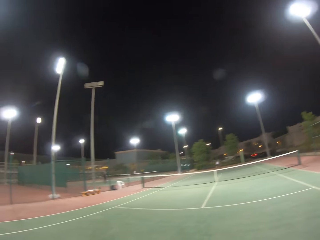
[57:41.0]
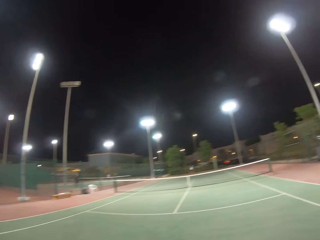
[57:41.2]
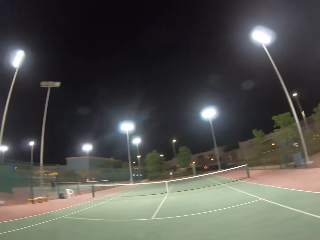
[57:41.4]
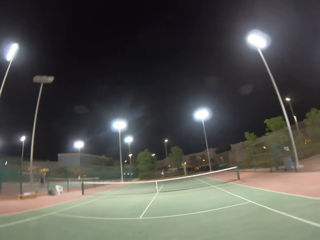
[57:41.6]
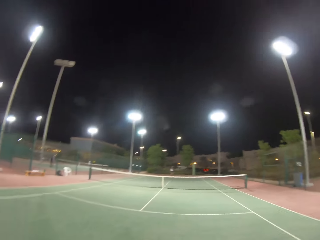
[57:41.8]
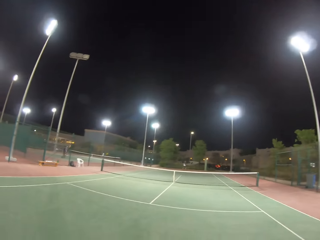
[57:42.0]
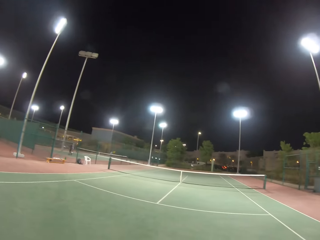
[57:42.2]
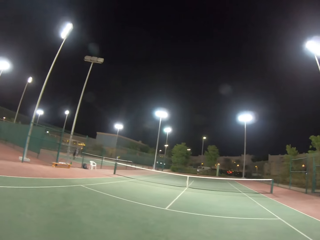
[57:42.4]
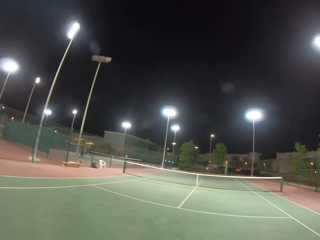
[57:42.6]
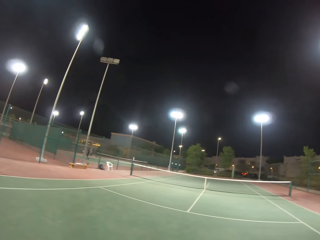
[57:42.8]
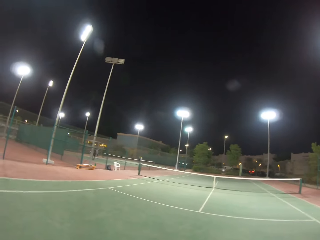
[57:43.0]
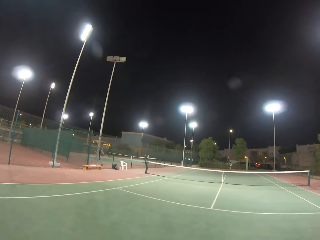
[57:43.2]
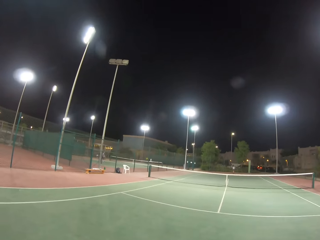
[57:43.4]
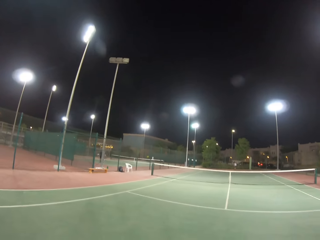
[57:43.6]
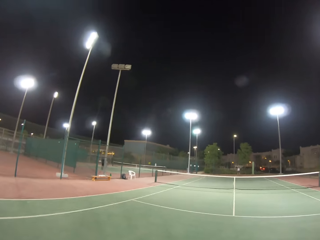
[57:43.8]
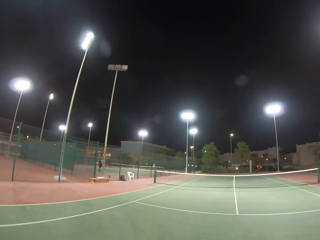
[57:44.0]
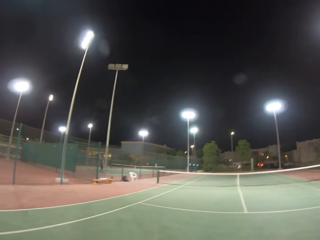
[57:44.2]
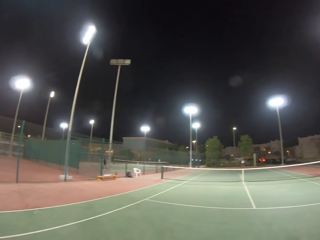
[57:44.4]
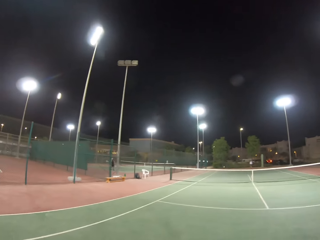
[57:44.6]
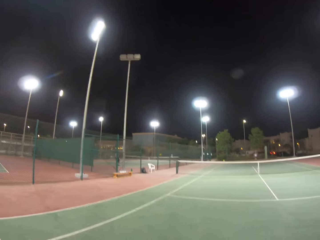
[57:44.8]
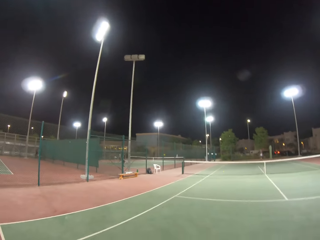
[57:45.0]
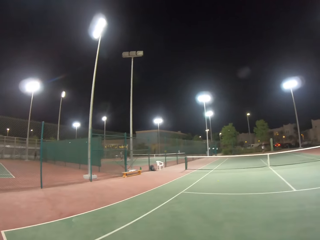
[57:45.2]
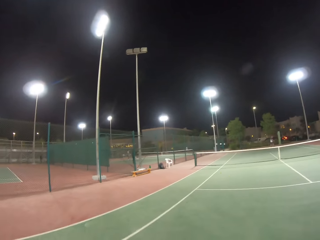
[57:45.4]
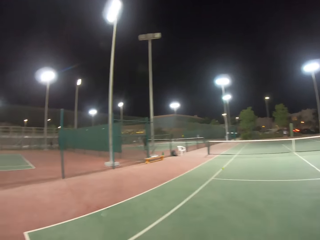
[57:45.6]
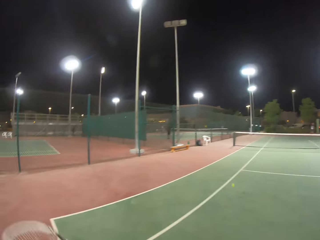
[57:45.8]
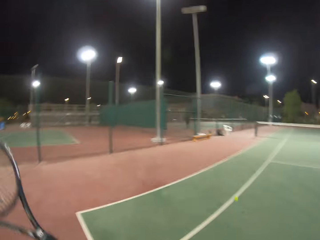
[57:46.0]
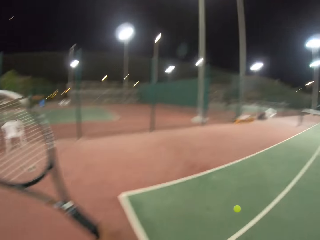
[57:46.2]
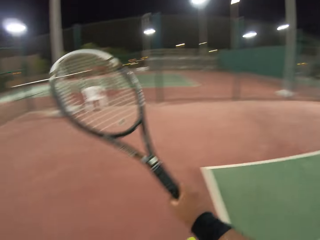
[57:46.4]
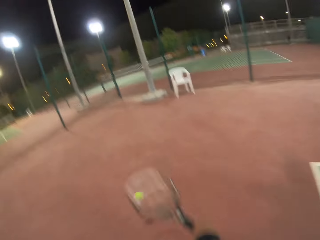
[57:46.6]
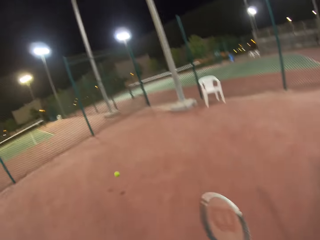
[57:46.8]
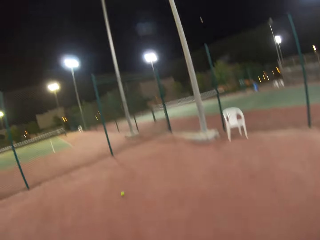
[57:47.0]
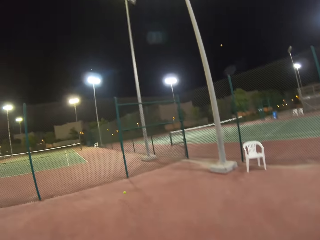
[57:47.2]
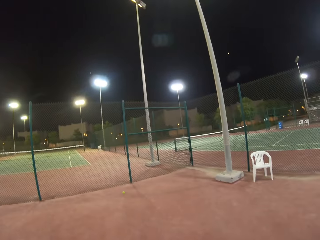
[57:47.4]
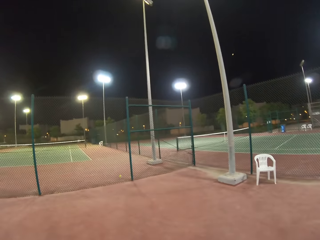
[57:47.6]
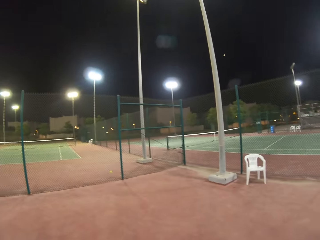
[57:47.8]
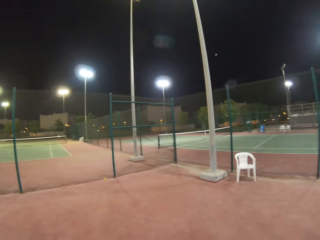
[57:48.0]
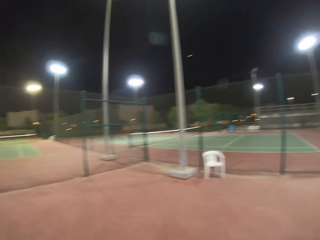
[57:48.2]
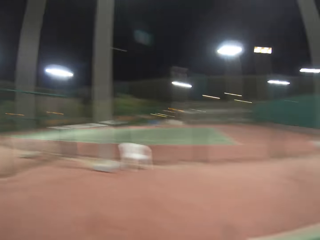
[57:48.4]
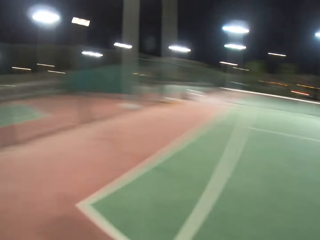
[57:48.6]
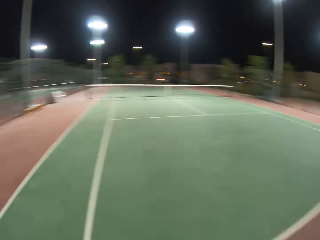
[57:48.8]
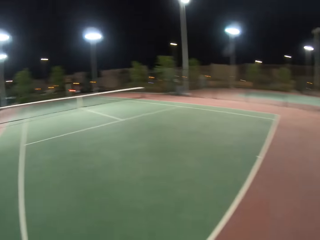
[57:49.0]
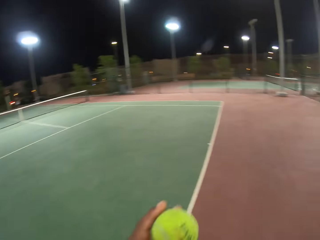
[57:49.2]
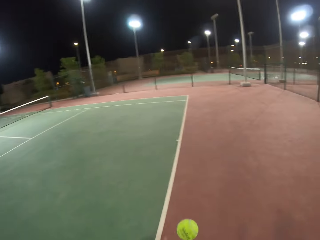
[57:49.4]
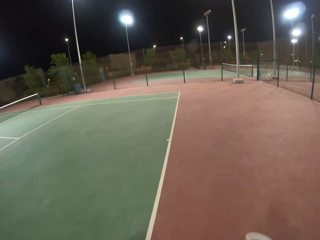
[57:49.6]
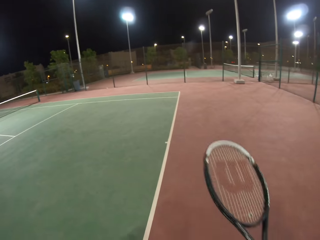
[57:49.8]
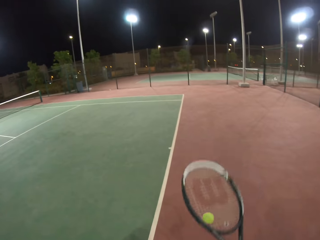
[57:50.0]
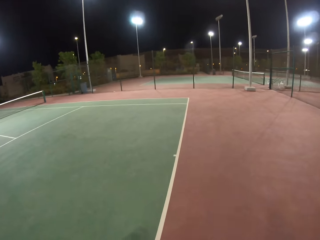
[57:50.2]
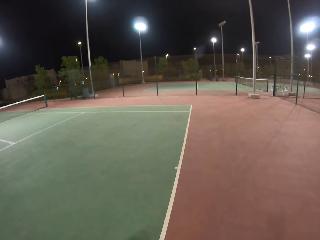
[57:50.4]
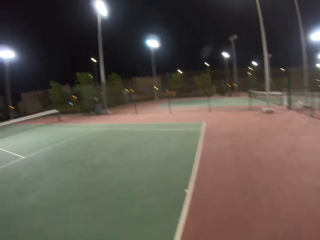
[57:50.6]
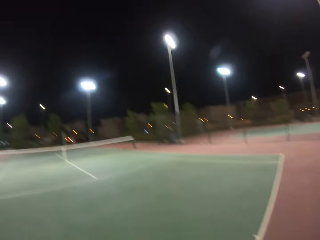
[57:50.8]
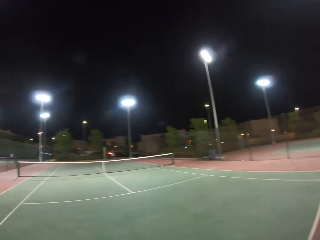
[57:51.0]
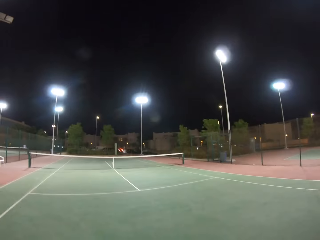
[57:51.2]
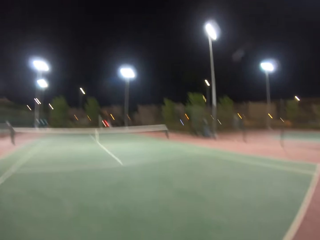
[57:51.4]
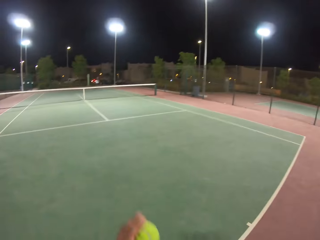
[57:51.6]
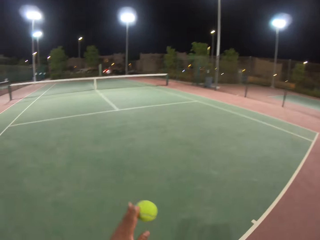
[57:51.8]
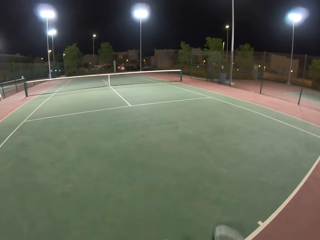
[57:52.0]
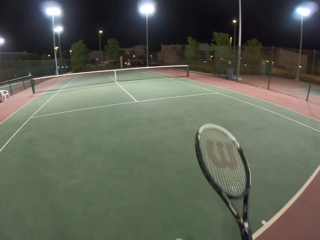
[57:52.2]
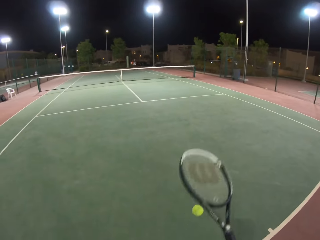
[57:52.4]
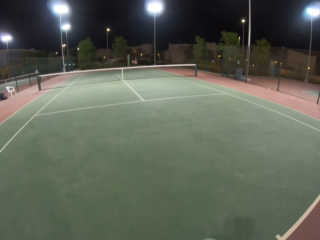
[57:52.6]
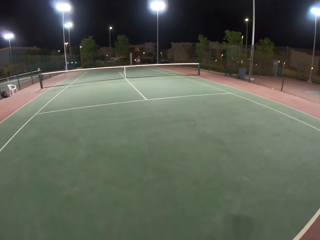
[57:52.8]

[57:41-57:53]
A man hits a tennis ball towards the camera wearer. The camera wearer tries to stop the tennis ball. They walk in the field. They bounce the tennis ball on the floor.

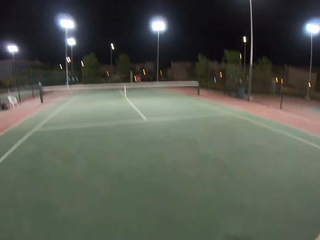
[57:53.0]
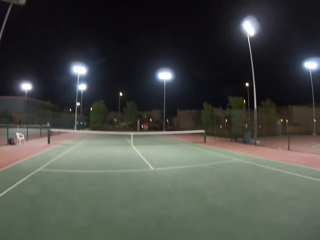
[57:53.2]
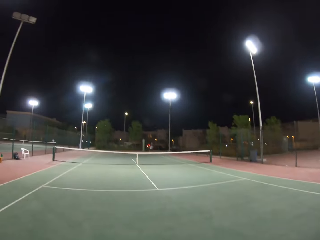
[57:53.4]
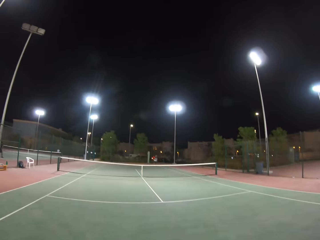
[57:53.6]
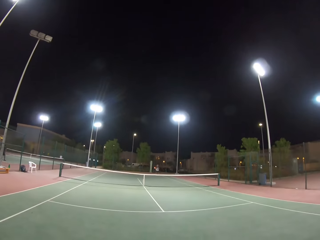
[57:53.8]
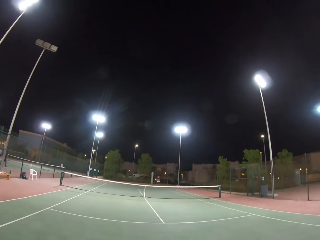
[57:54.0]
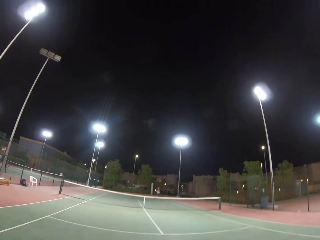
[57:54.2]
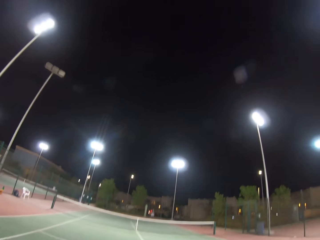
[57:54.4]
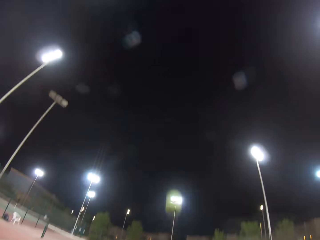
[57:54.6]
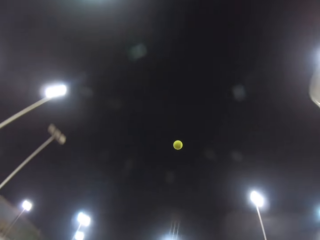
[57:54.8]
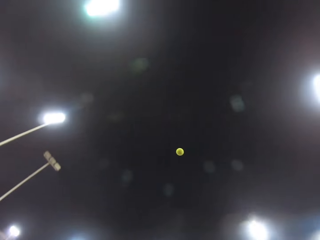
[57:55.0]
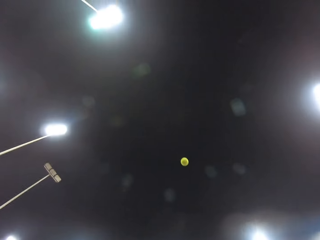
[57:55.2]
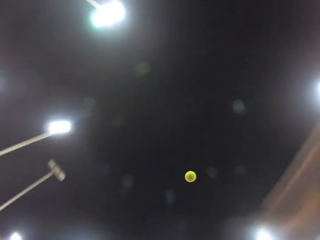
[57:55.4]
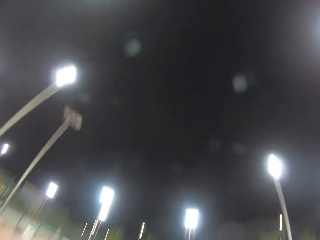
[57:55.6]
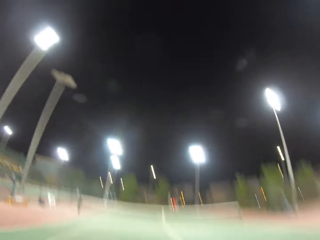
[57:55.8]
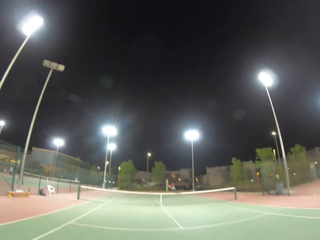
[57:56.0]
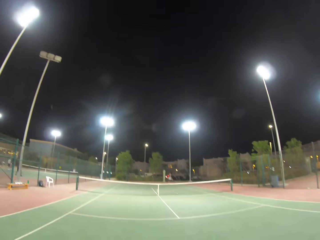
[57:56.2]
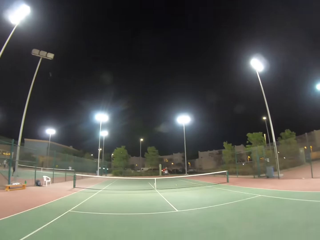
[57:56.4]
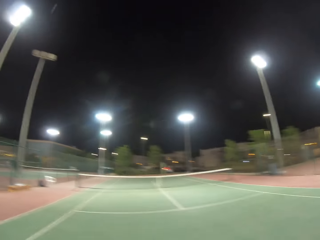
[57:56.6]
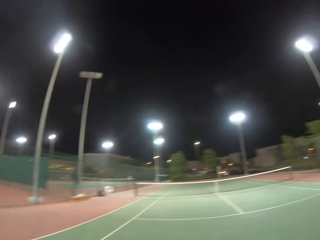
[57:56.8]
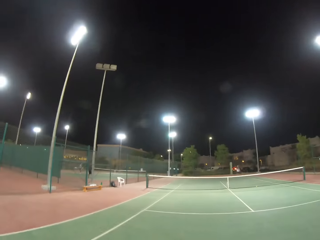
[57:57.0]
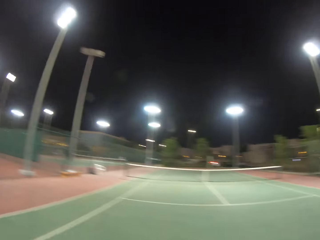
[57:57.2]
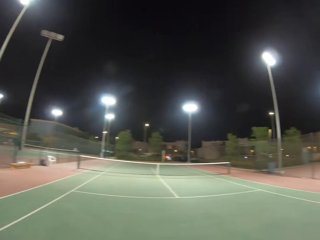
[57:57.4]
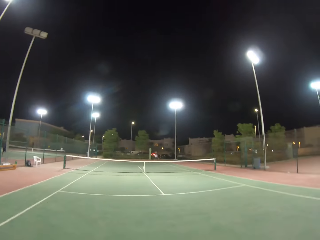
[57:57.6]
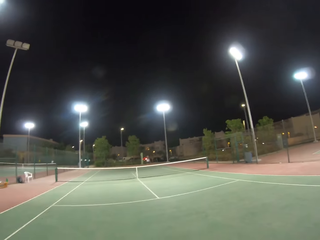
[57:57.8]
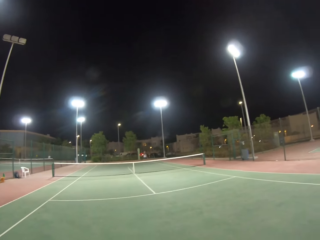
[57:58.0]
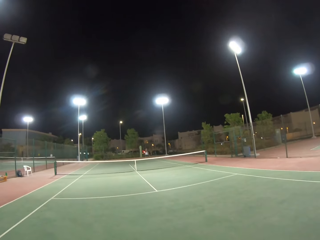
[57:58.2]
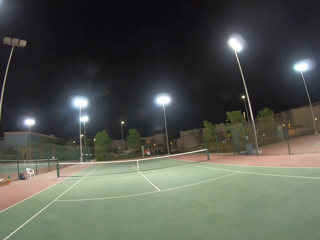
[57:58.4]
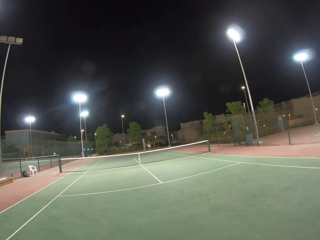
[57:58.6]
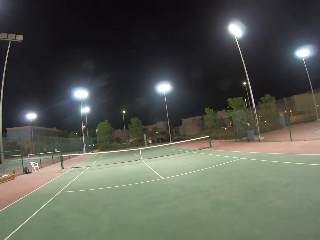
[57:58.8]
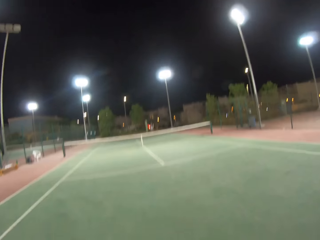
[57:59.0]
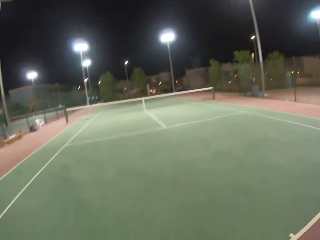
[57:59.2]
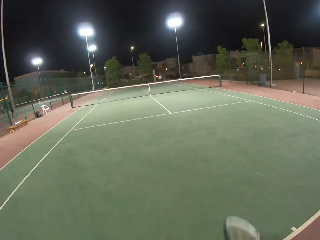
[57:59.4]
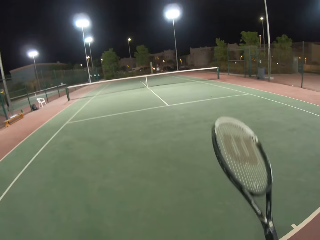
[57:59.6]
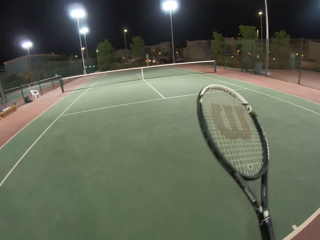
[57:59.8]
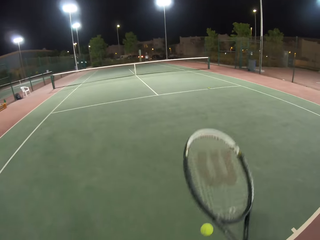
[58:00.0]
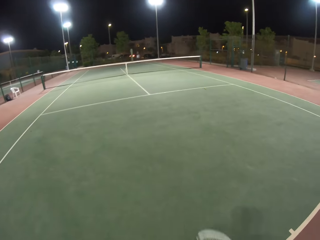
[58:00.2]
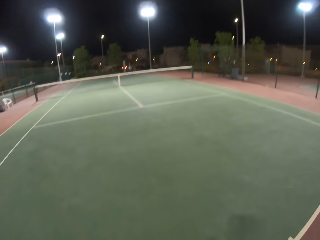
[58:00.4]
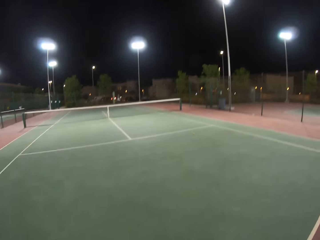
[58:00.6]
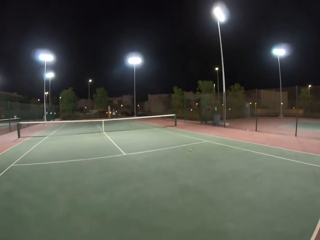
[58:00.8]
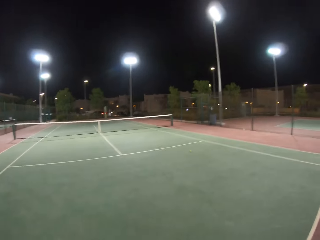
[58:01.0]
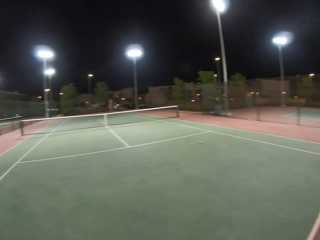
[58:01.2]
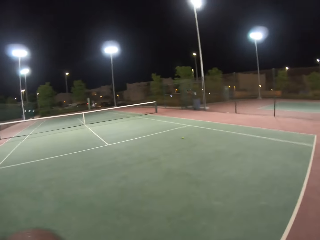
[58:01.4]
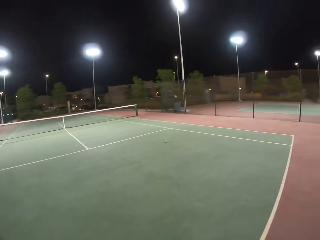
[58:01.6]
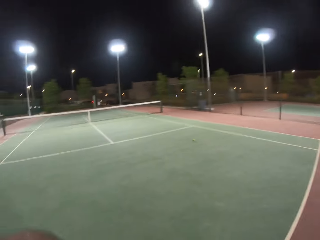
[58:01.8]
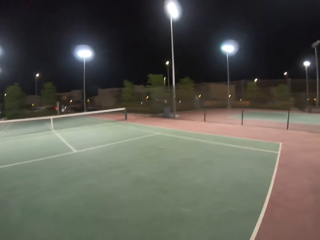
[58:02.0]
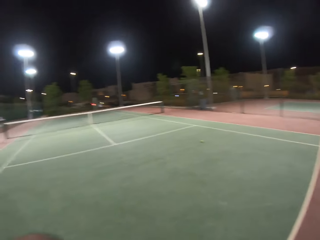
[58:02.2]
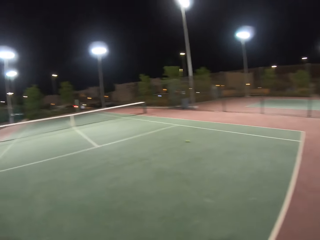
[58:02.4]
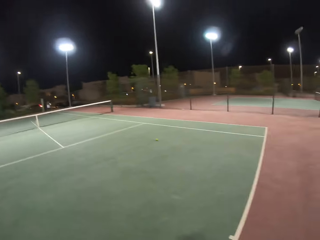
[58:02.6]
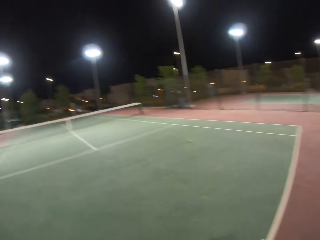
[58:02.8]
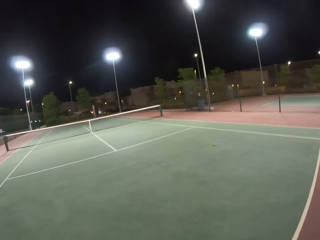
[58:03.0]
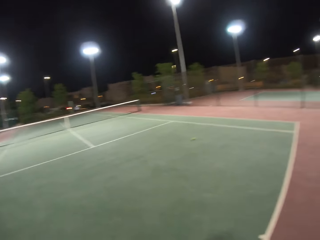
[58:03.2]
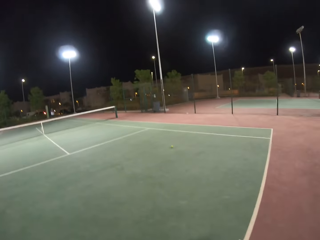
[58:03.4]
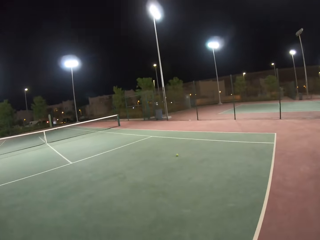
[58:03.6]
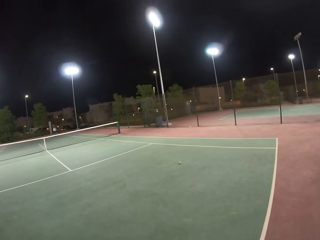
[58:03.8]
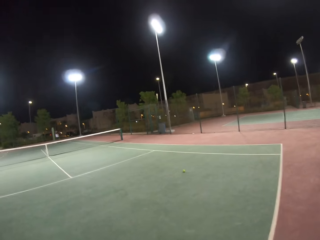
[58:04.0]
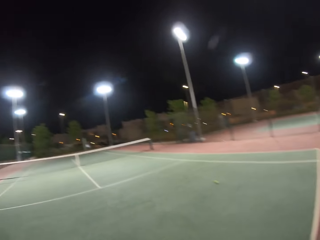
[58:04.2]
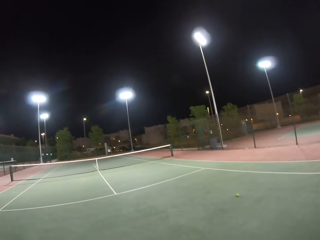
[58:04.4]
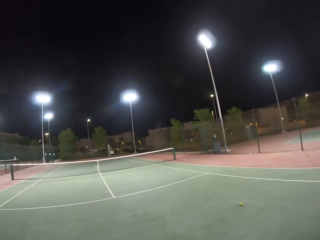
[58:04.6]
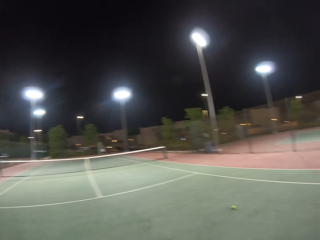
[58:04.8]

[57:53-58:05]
The camera wearer throws a tennis ball in the air. They hit the tennis ball towards the net. They bounce the tennis ball on the floor.
